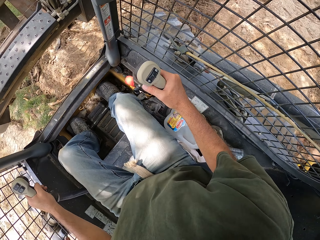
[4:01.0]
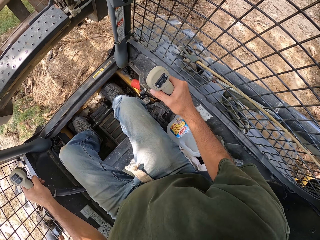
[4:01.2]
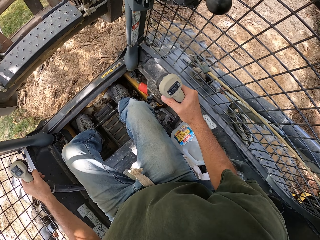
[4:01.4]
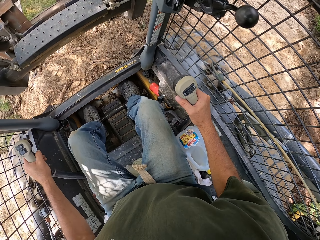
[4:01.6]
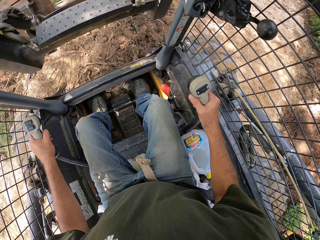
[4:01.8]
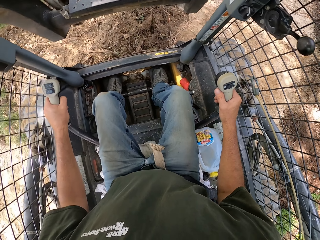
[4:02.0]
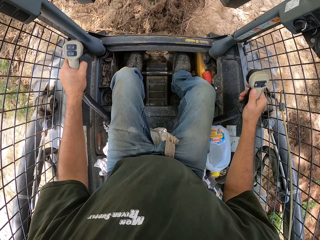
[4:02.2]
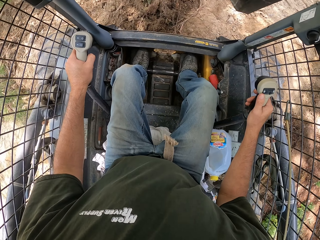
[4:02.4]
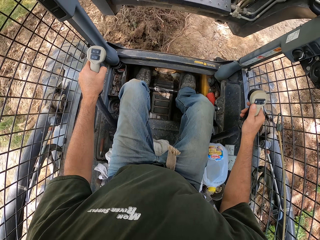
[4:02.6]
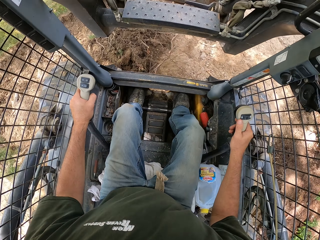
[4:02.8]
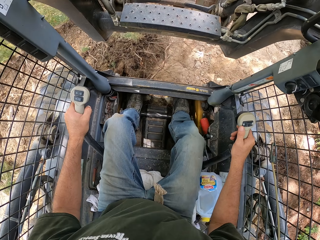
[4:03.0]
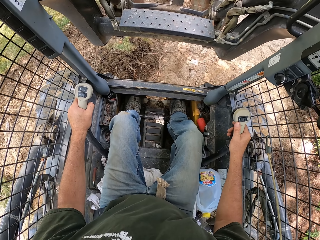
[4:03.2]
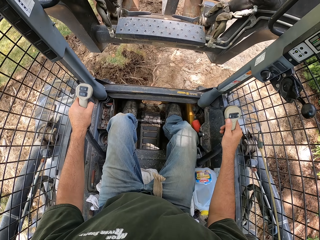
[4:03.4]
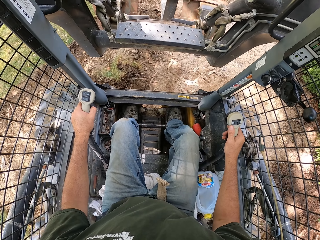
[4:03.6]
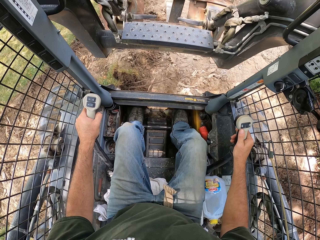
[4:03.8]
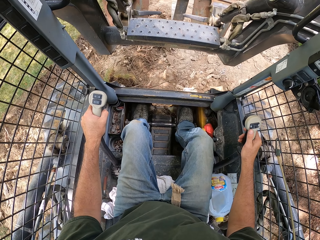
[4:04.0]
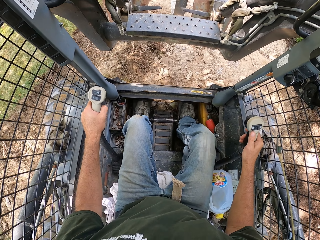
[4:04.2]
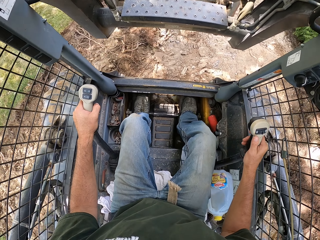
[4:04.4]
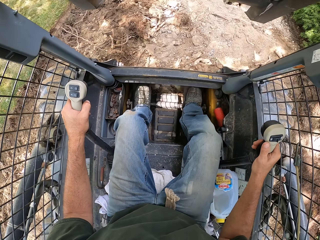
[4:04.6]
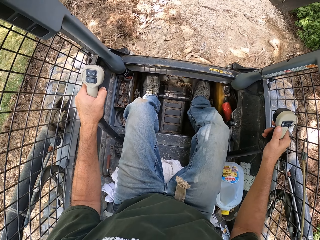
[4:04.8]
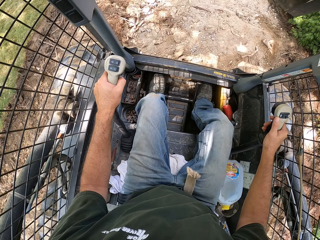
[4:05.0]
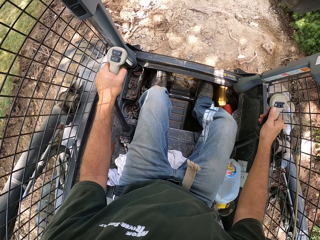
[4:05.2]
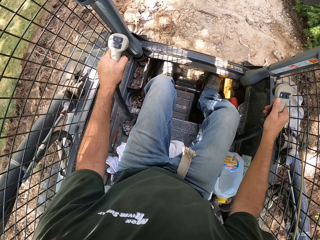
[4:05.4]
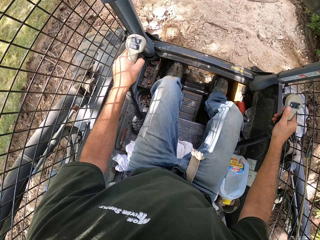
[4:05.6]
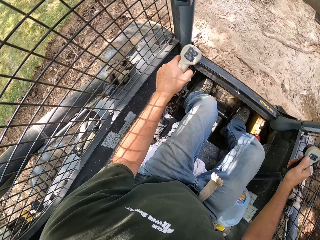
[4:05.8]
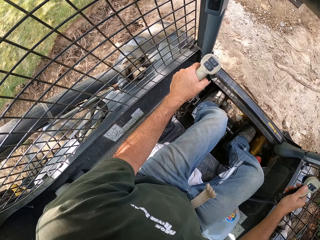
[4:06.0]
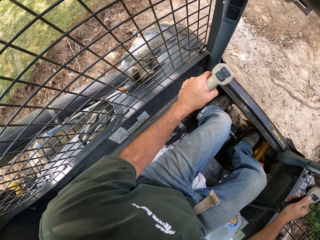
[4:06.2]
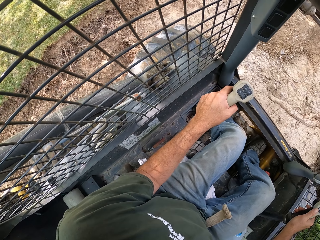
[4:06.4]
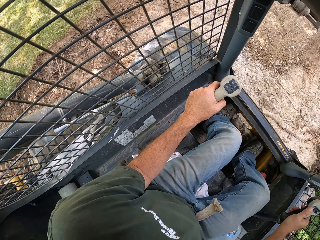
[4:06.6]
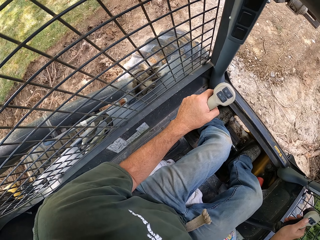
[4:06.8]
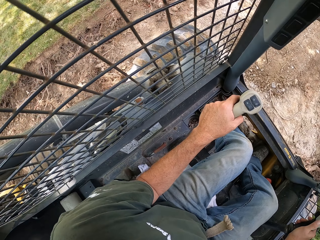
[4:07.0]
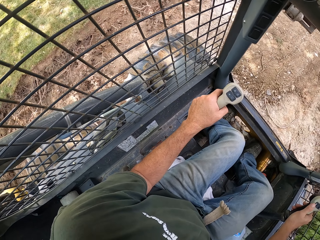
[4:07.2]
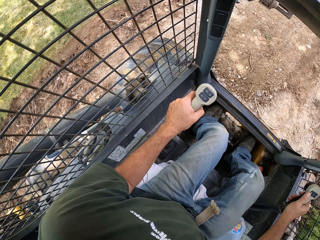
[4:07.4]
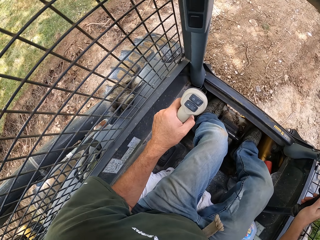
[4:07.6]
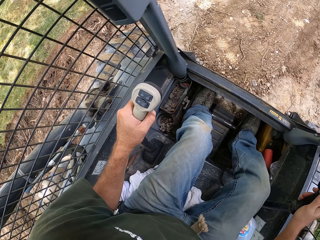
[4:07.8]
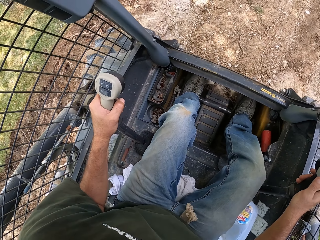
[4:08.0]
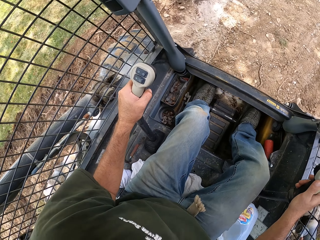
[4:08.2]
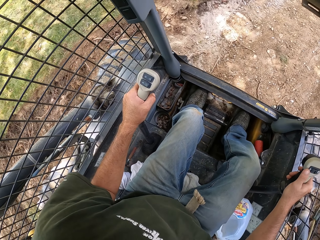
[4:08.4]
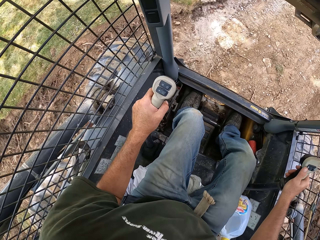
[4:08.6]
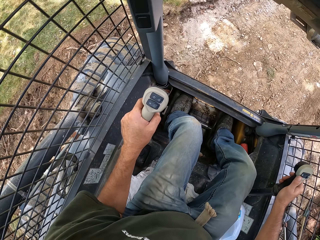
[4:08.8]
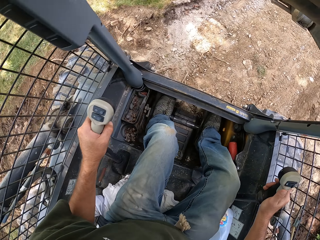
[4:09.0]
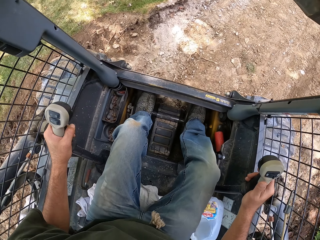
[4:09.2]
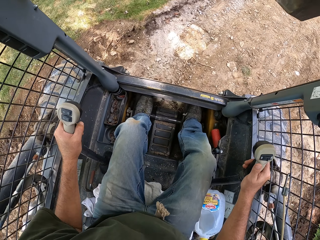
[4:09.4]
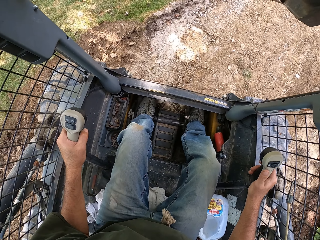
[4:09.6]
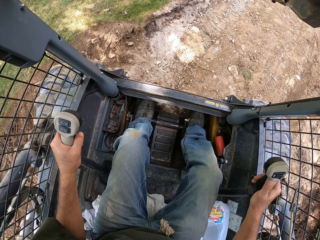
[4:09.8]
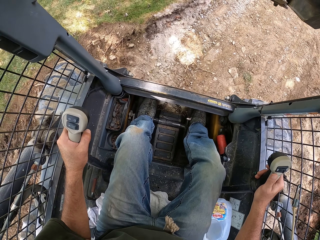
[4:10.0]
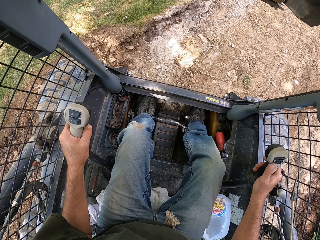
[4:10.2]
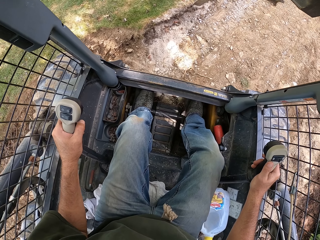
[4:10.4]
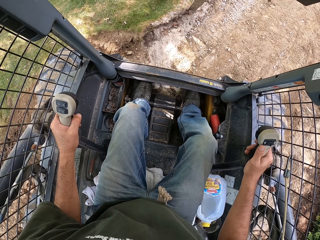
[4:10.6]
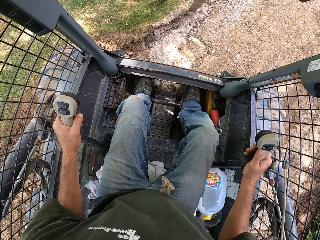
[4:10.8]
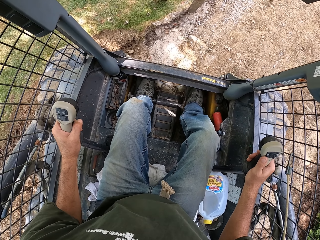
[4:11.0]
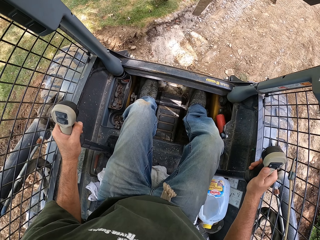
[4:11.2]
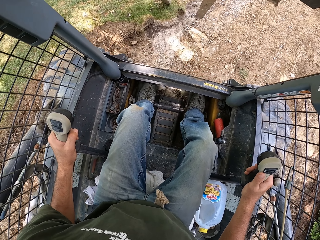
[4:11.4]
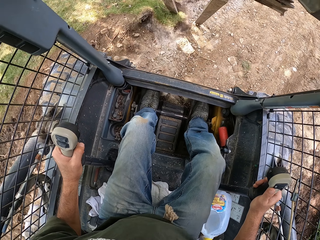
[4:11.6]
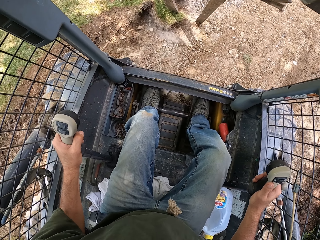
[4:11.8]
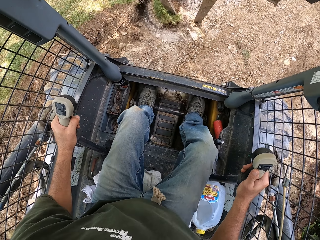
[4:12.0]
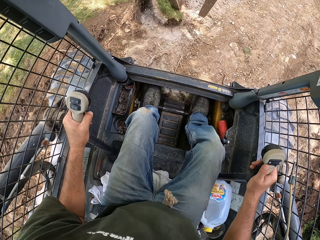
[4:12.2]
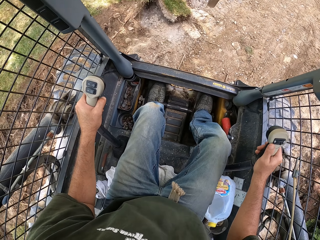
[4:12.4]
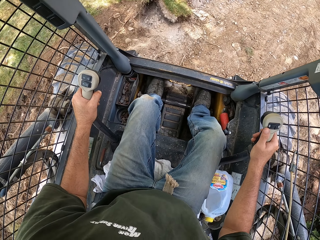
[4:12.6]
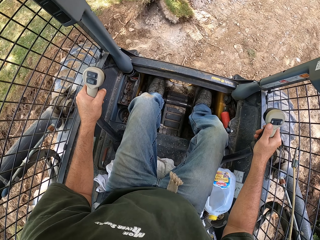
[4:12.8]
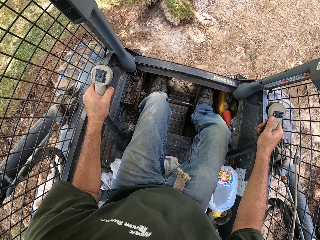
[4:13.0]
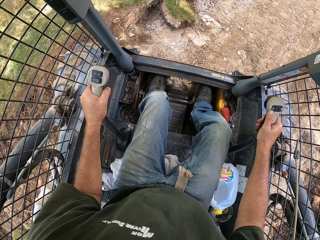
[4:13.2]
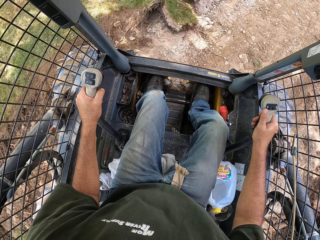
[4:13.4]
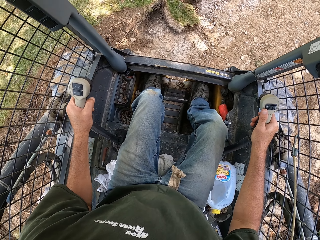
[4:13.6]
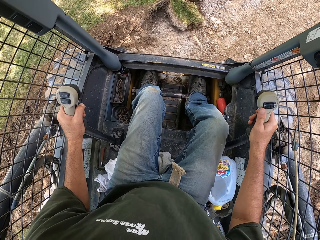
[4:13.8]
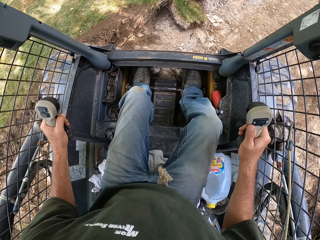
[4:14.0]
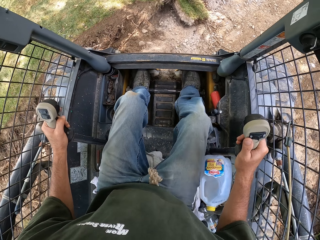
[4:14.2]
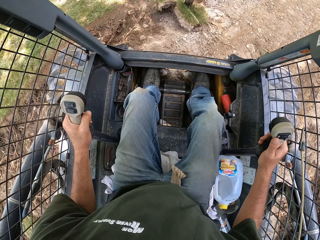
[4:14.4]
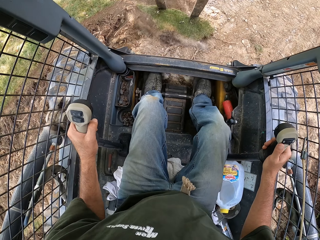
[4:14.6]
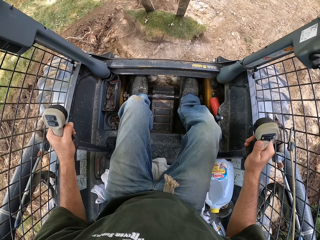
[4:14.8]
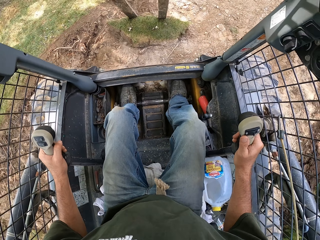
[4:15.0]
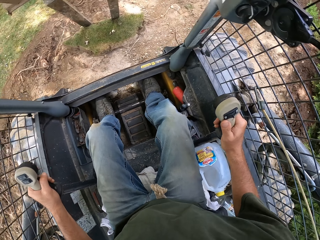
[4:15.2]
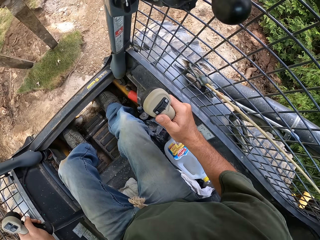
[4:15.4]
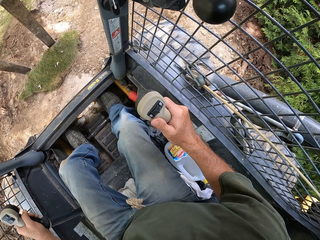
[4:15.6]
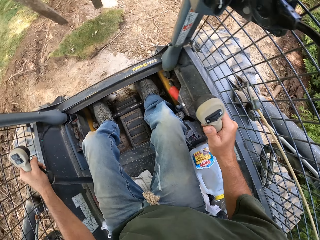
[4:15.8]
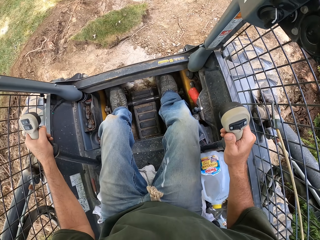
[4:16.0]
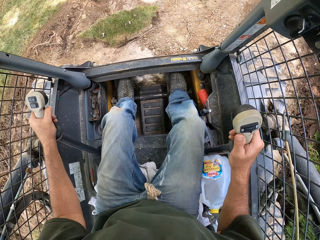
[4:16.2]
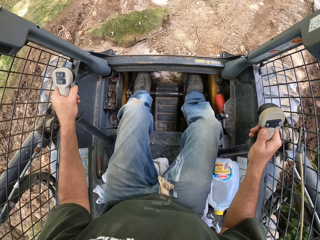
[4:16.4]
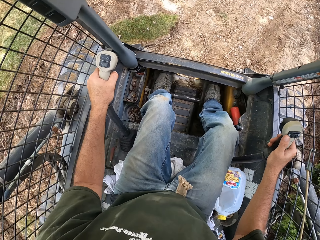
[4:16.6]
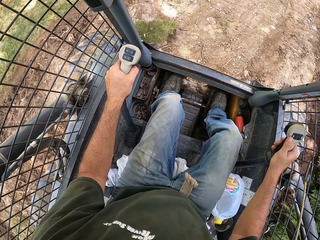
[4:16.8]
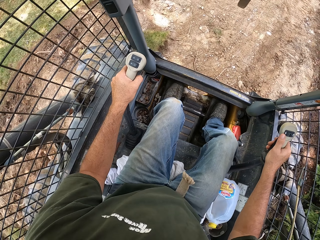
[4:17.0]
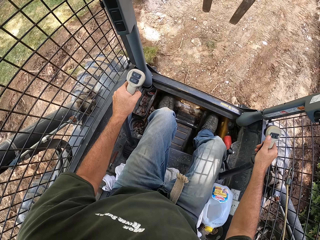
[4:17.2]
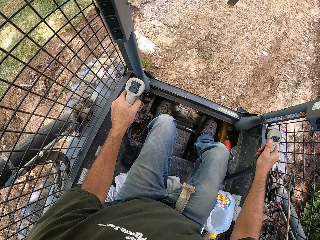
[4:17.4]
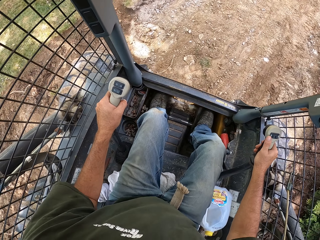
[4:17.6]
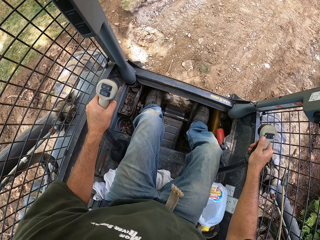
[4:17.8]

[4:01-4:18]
The camera wearer drives a forklift truck to the right. They dig soil with the forklift truck. They plough.

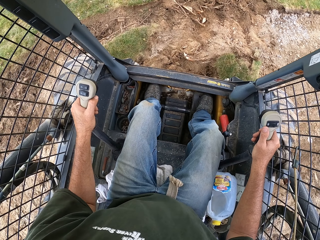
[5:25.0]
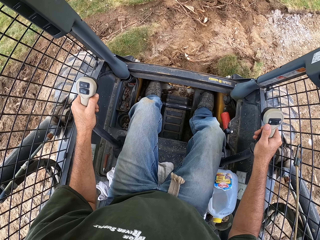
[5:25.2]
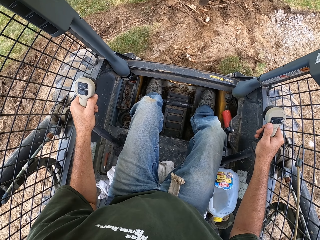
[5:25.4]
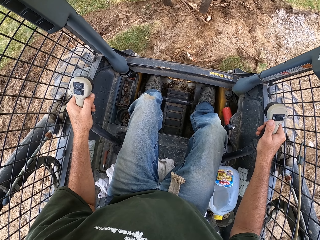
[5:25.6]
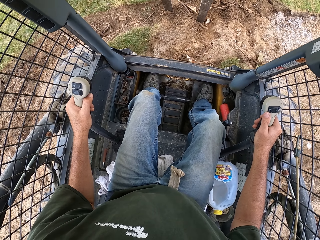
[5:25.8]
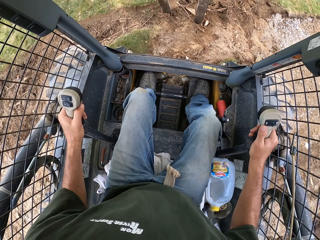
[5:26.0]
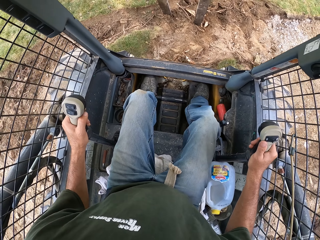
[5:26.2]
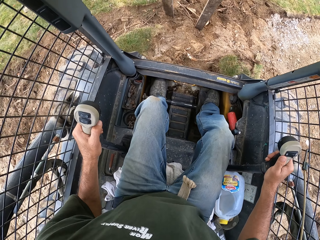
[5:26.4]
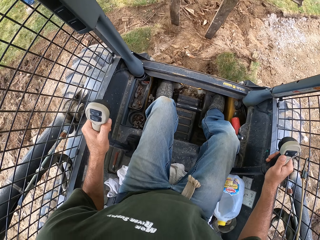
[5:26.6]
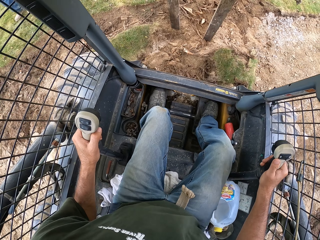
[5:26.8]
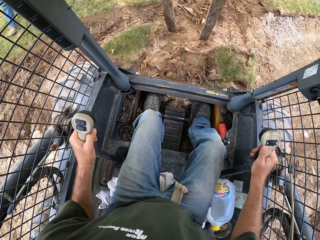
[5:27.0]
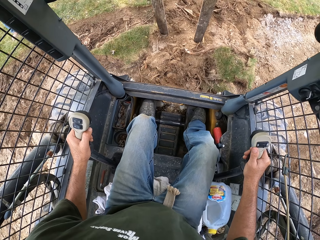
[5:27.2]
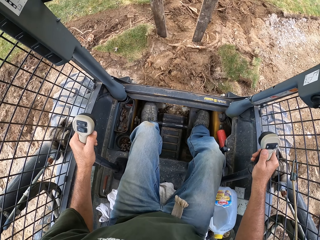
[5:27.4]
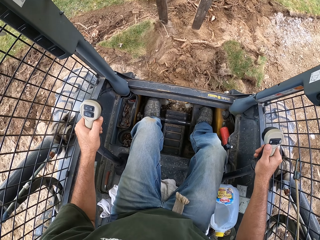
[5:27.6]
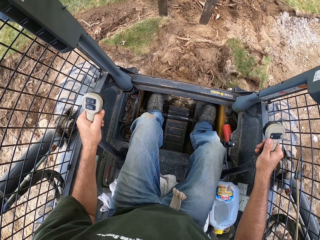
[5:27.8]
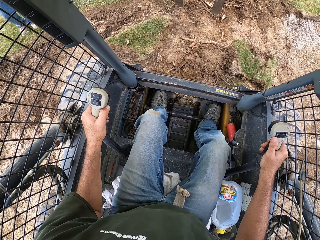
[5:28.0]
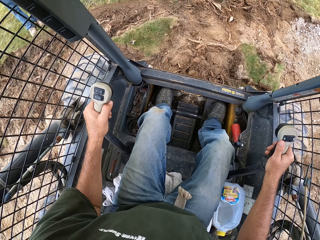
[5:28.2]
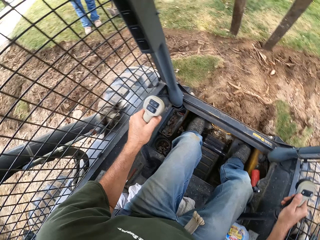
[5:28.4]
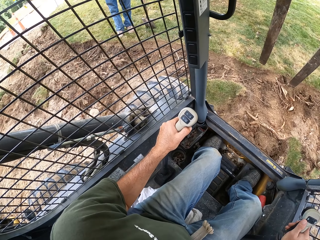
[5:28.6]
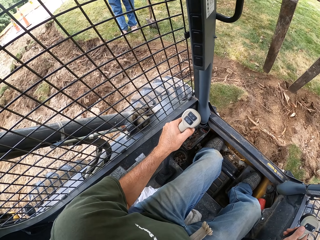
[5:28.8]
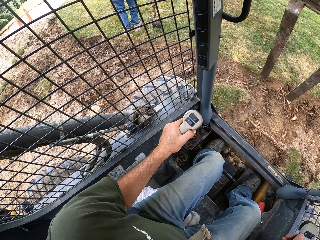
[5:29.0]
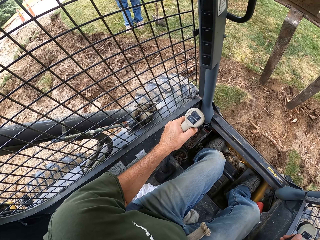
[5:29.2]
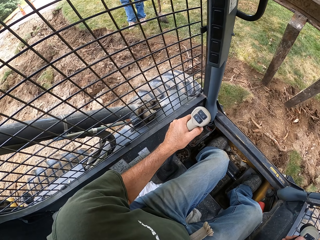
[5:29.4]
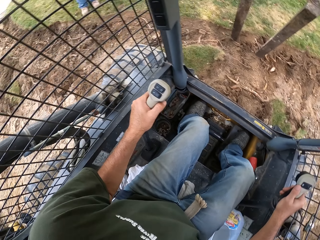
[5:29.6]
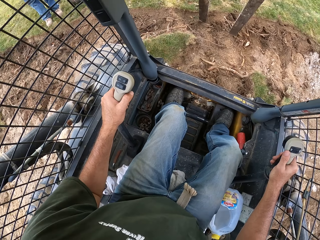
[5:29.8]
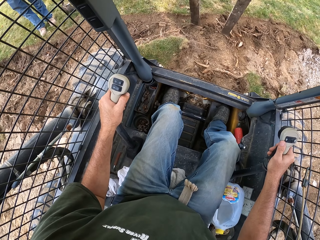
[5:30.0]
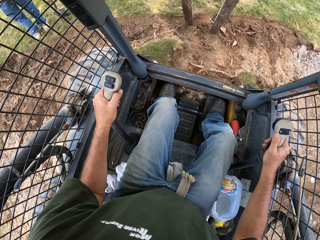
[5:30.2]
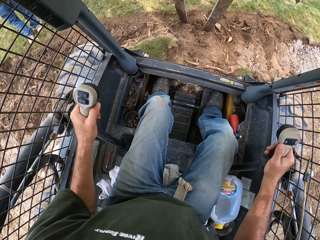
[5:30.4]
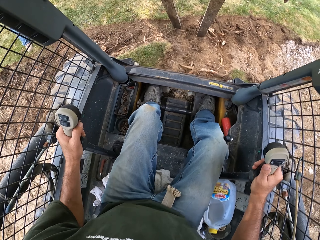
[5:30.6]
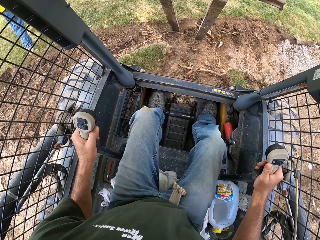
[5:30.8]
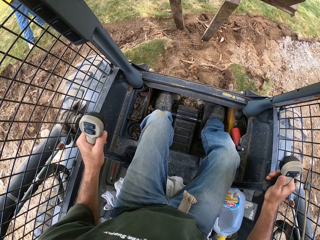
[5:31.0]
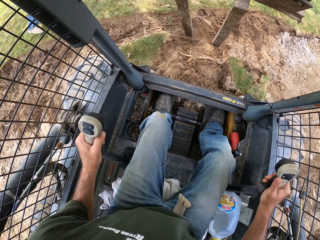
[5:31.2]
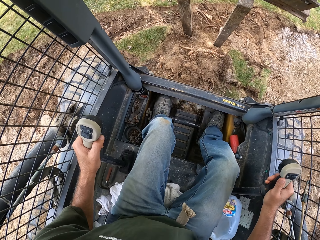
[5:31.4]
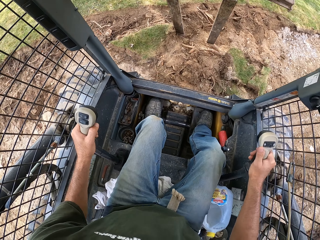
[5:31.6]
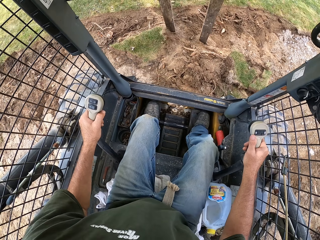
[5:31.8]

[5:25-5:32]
A person walks in. The camera wearer ploughs.
